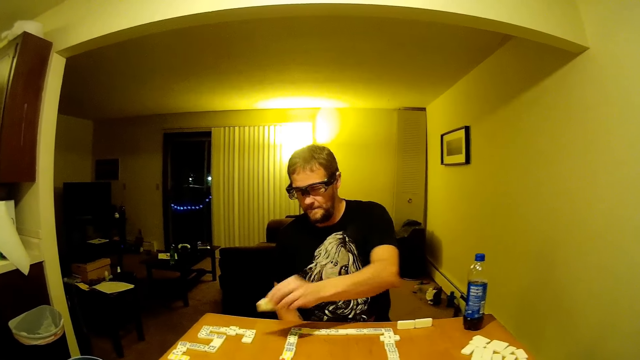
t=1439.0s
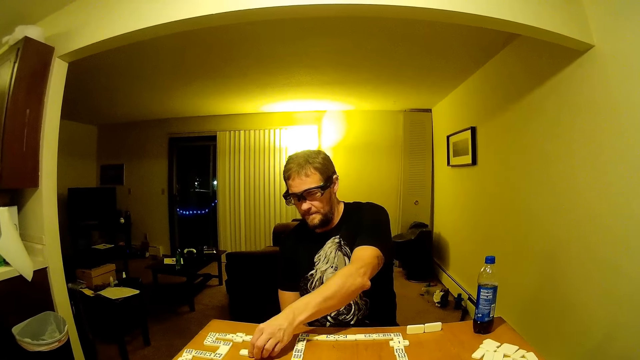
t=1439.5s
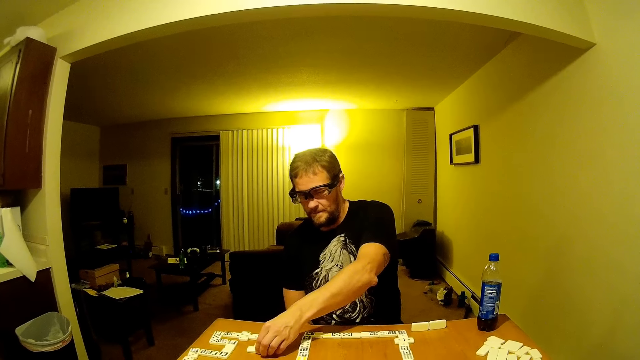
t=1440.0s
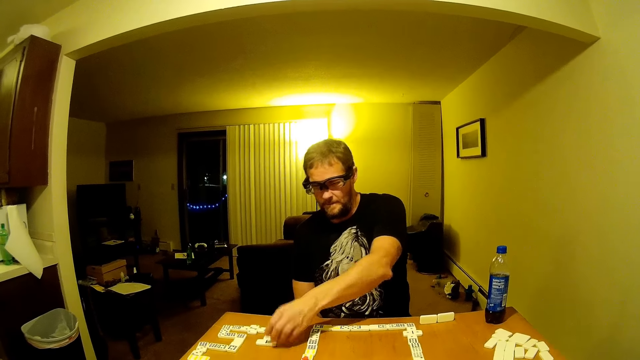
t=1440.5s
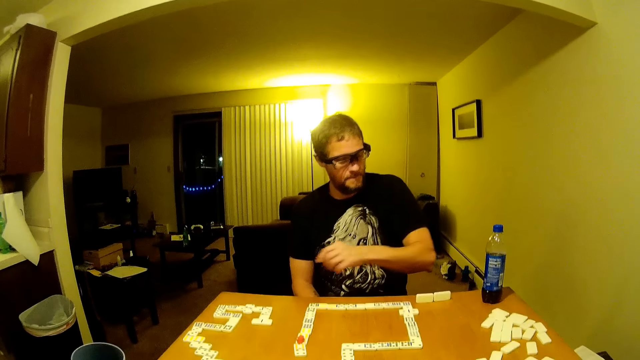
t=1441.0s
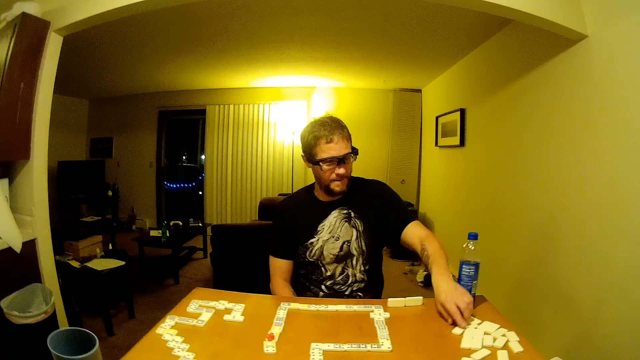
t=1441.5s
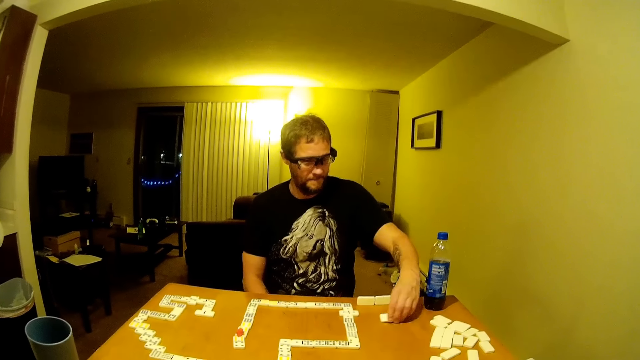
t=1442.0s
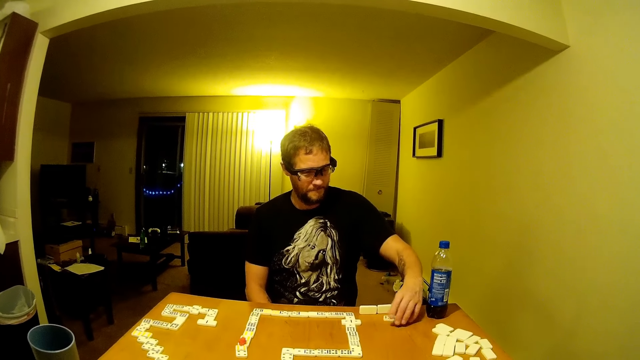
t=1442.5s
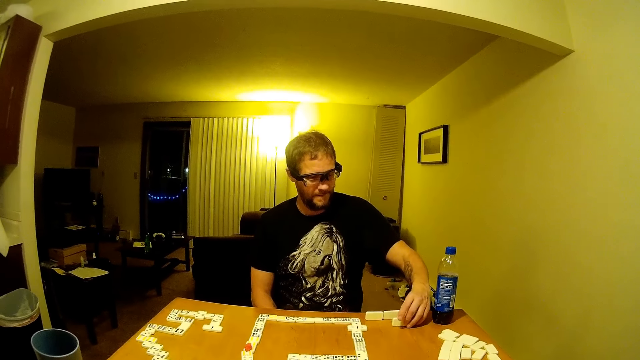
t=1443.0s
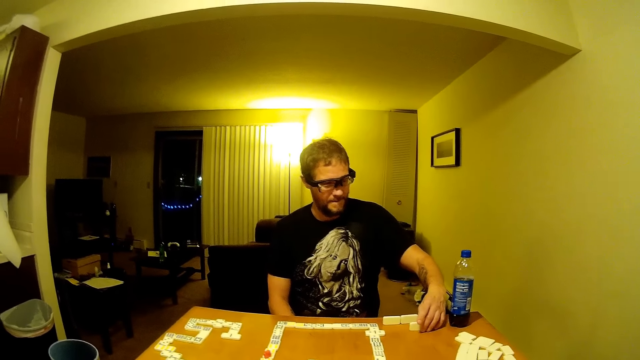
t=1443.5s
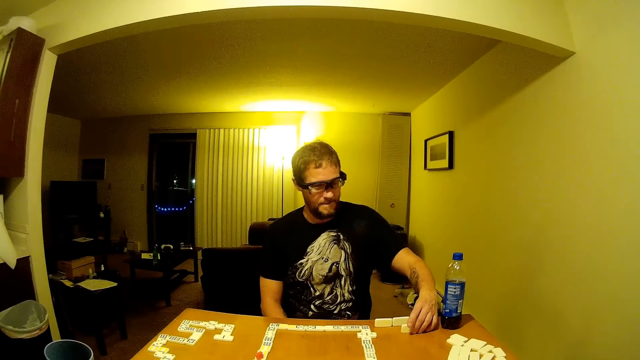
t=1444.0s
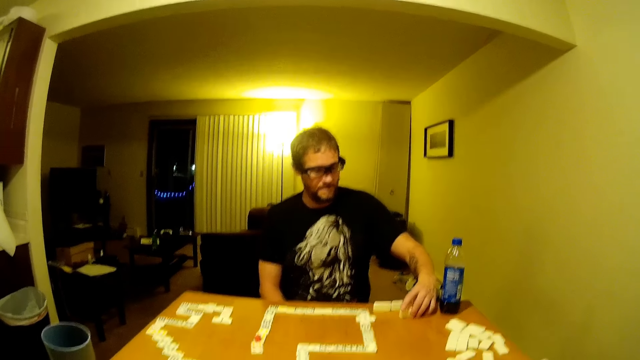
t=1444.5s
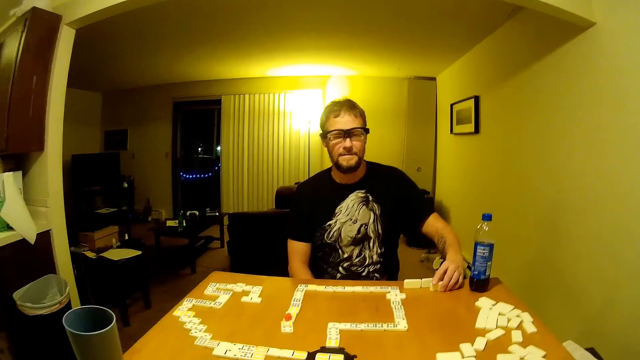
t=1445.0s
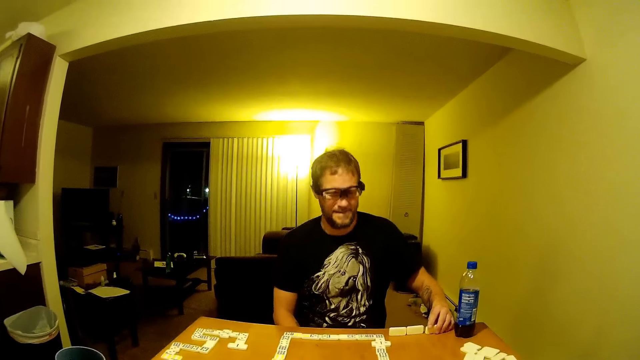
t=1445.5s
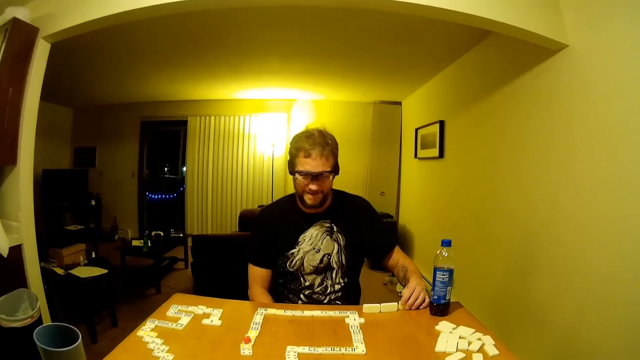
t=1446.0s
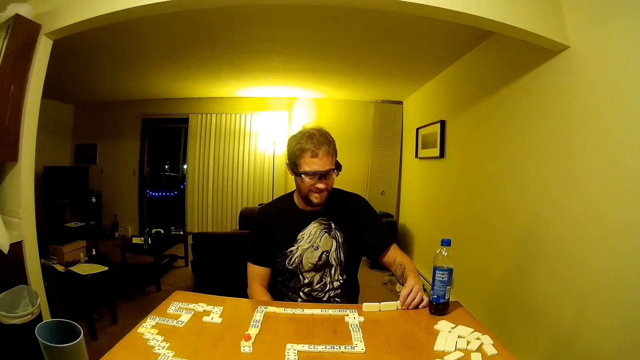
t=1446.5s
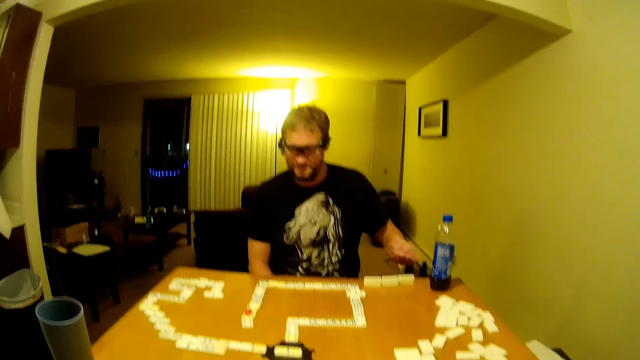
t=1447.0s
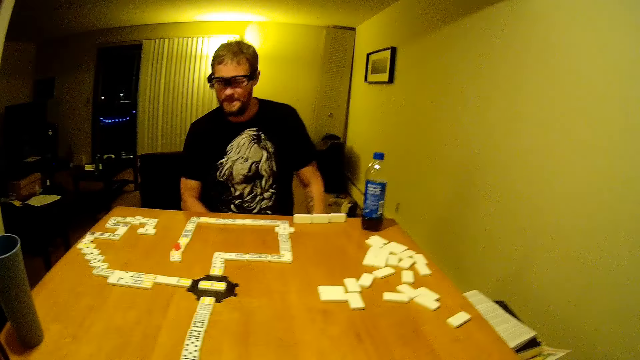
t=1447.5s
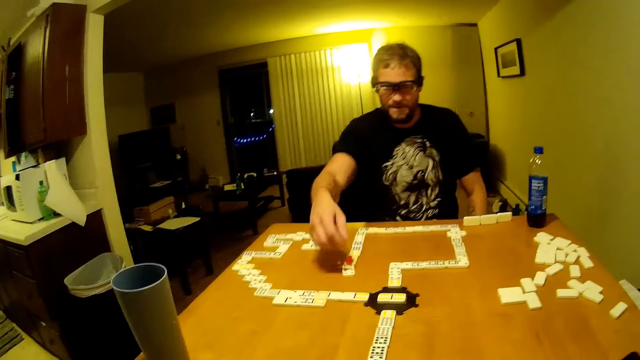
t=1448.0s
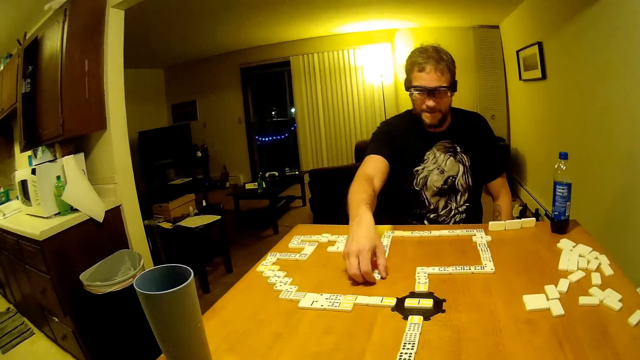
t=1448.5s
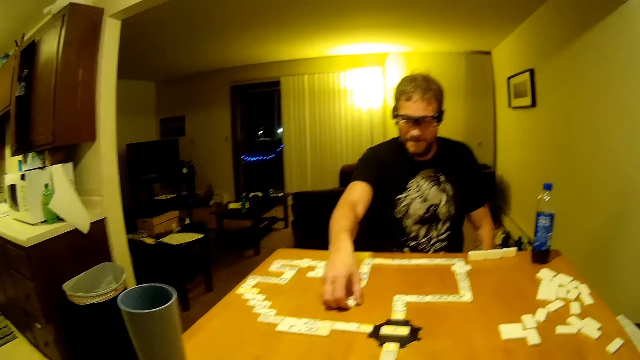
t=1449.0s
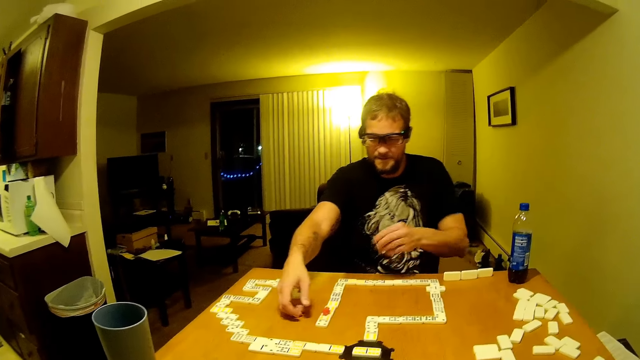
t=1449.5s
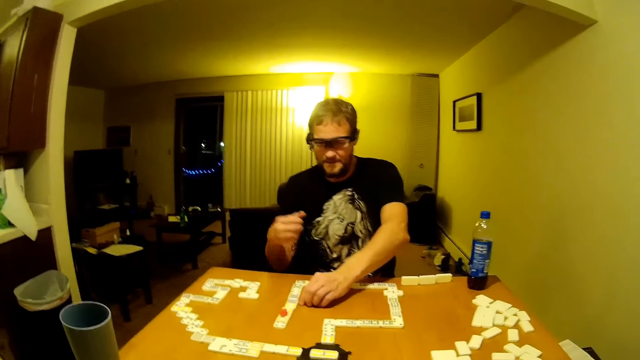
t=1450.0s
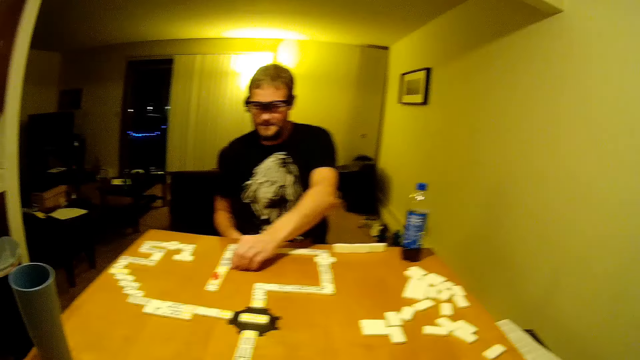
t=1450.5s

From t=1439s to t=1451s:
The man places a domino piece on the table. He drags the domino piece on the table. He picks up a domino. He places the domino piece on the table. He looks at the camera wearer. The man talks. He picks up a domino. He straightens the domino pieces.

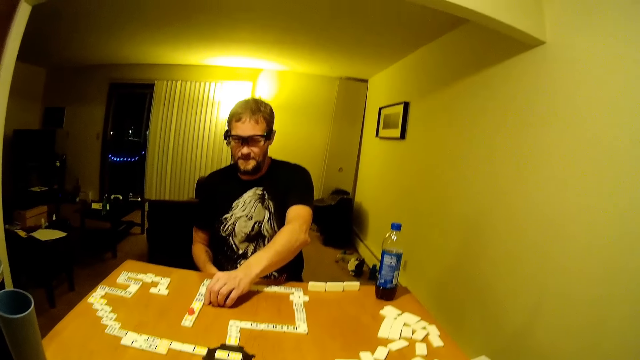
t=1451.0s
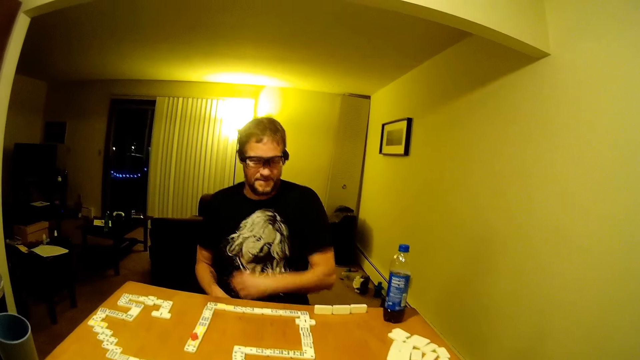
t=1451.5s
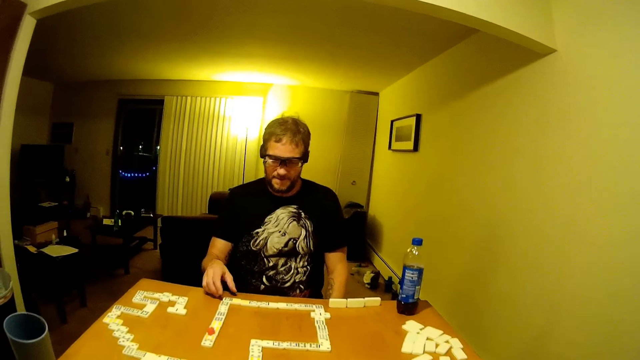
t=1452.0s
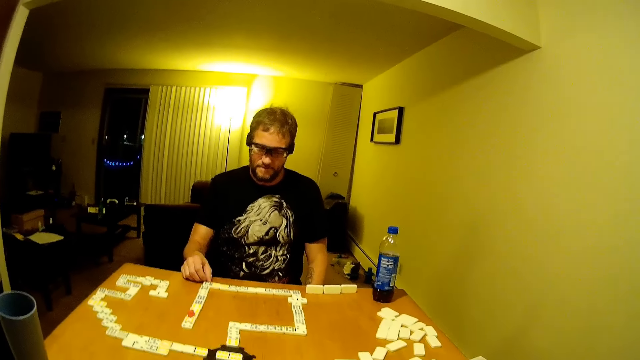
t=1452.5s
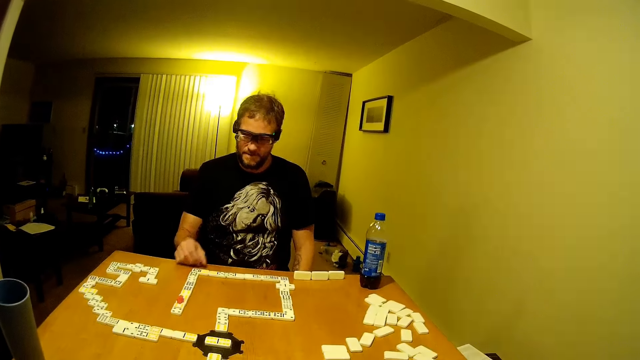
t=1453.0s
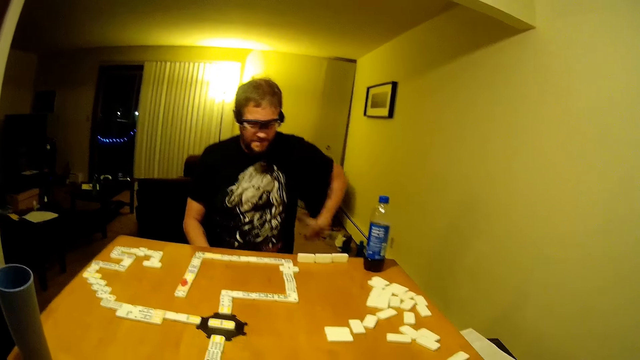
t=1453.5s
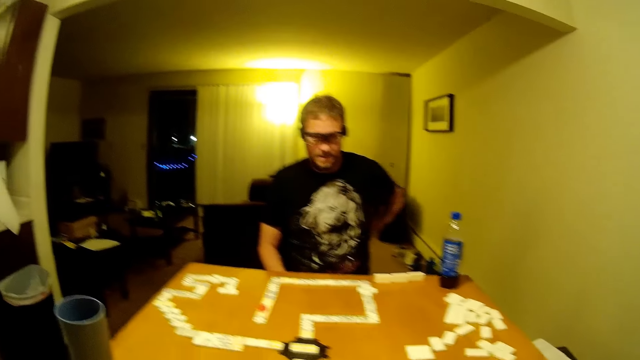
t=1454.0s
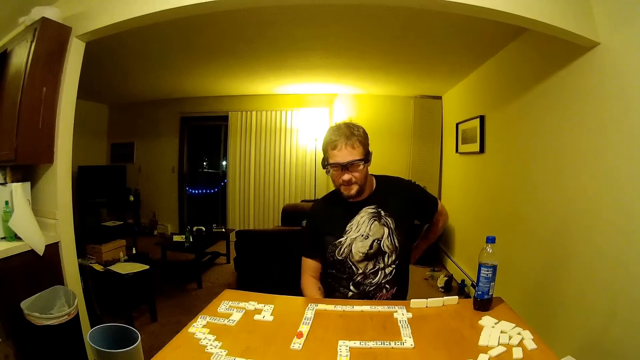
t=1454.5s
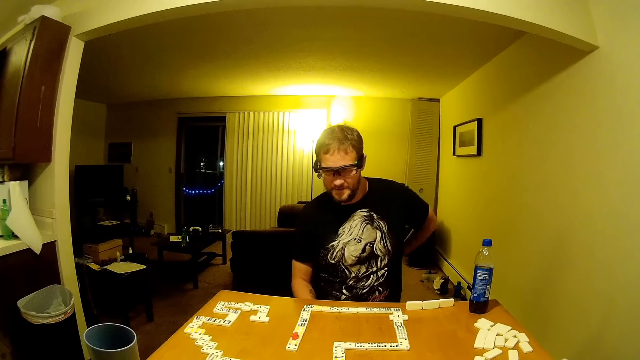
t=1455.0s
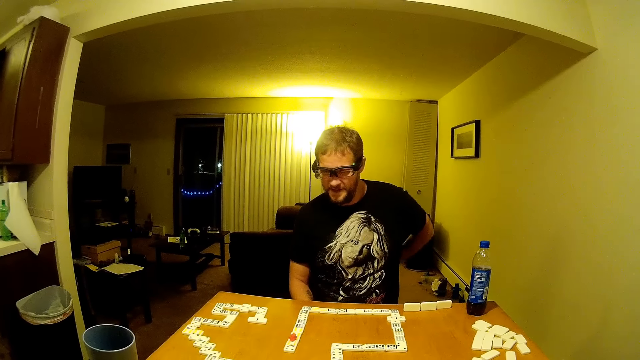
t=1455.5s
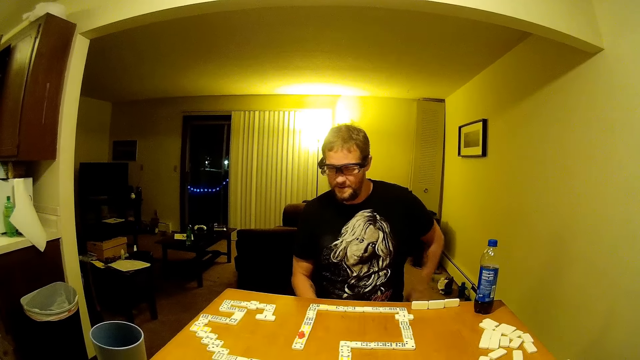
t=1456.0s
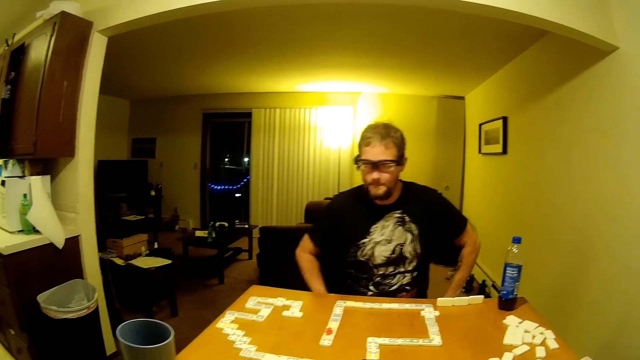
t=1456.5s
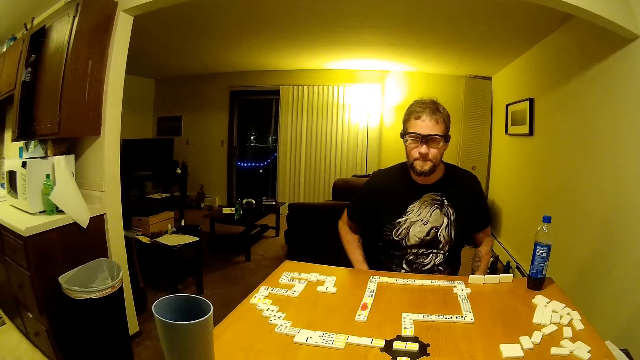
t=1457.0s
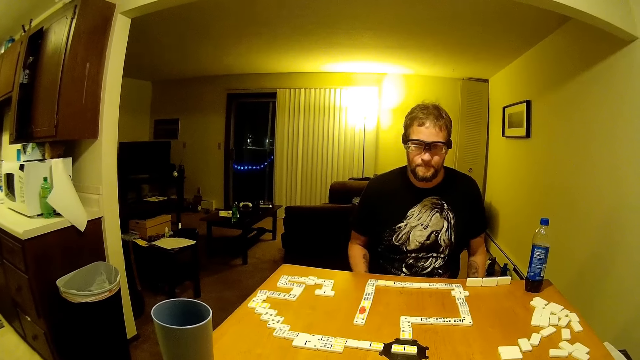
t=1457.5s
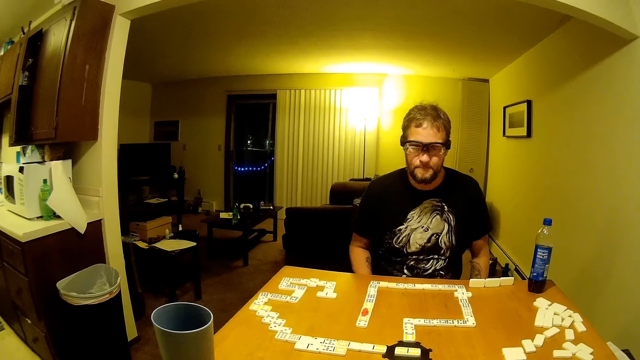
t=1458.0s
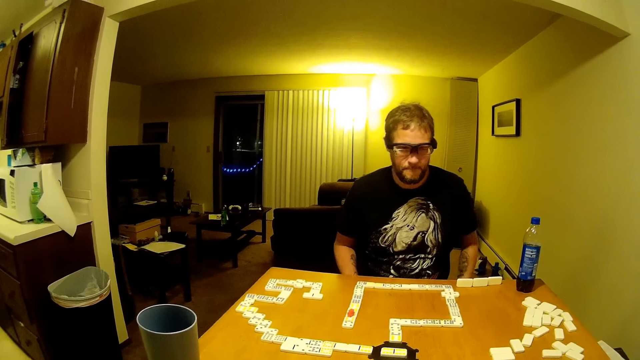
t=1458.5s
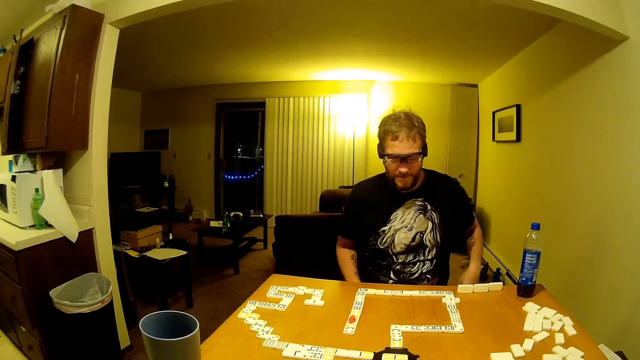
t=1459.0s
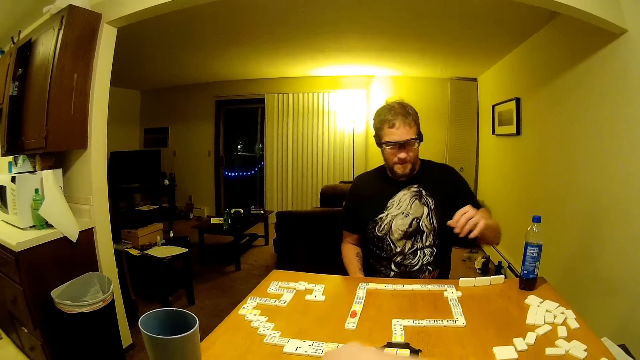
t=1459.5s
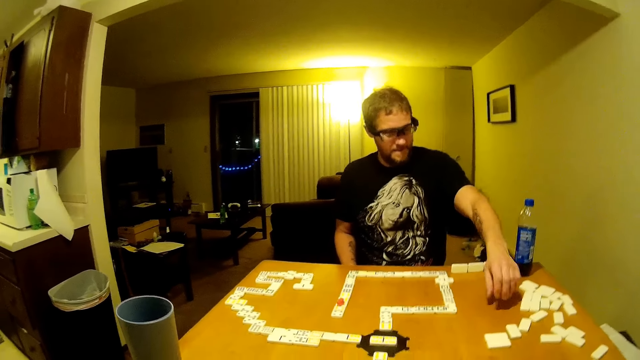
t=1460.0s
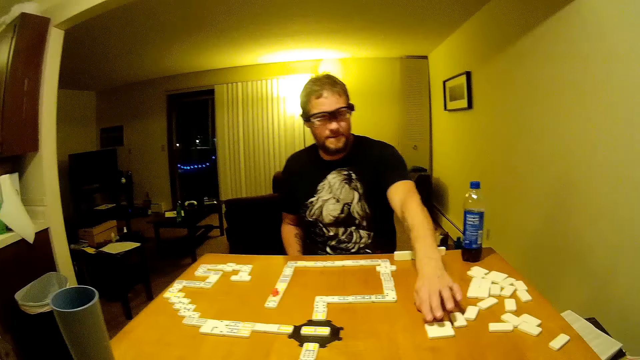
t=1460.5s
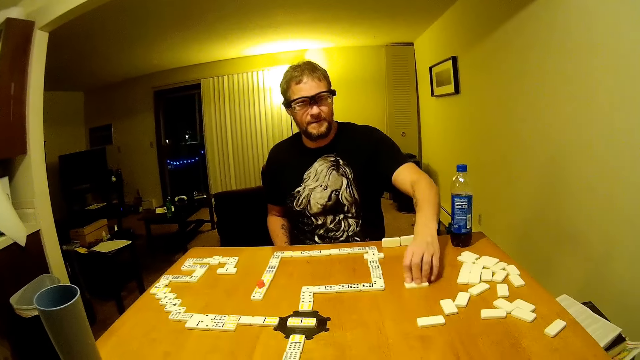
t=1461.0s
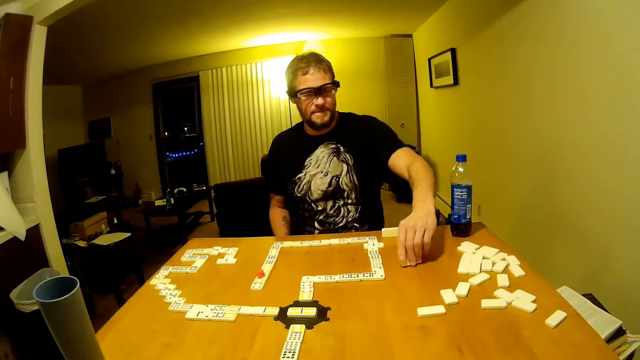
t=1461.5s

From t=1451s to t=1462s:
The man talks. He scratches his back. He talks. He picks up a domino. He drags the domino piece on the table.
